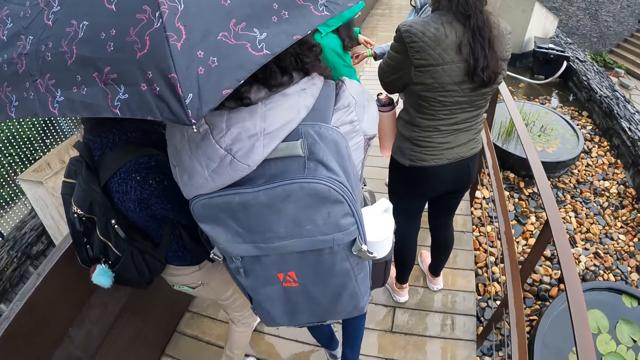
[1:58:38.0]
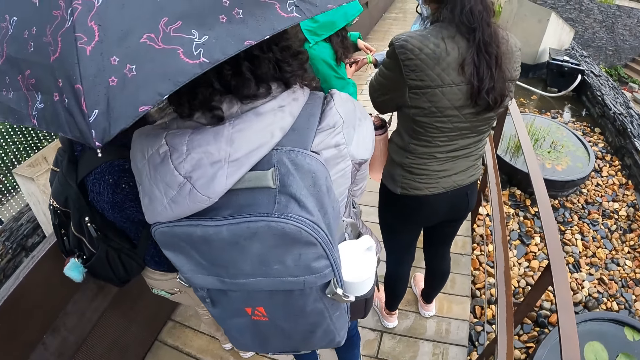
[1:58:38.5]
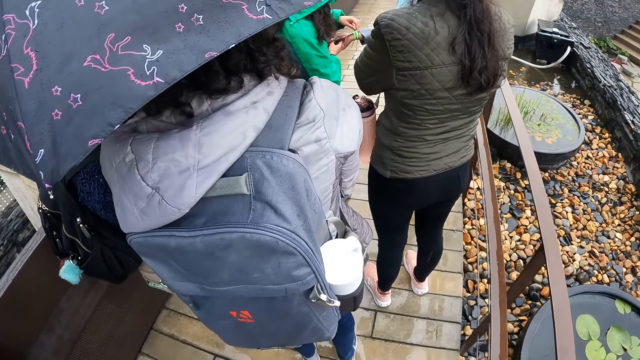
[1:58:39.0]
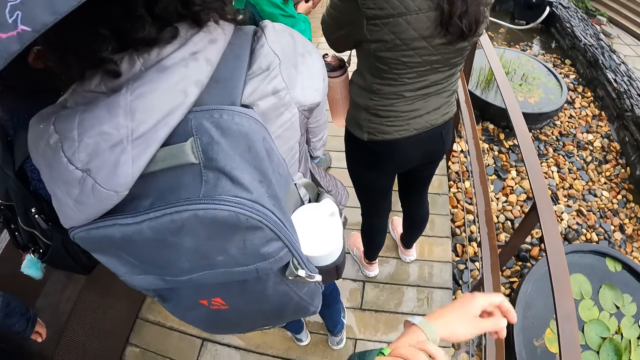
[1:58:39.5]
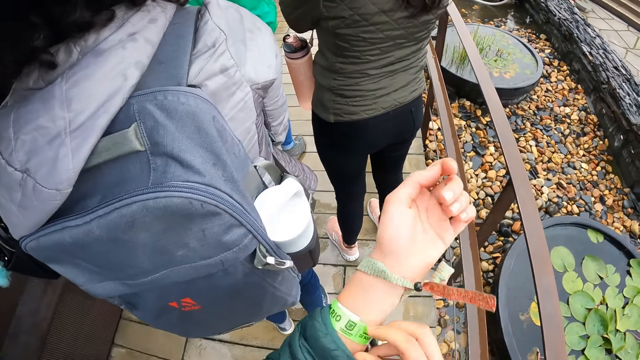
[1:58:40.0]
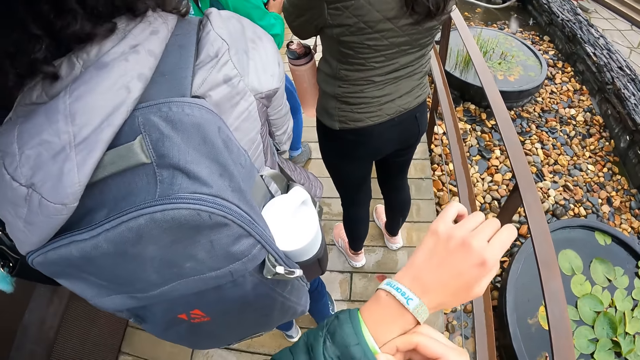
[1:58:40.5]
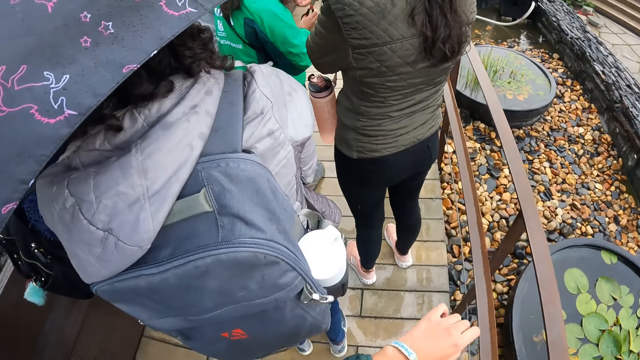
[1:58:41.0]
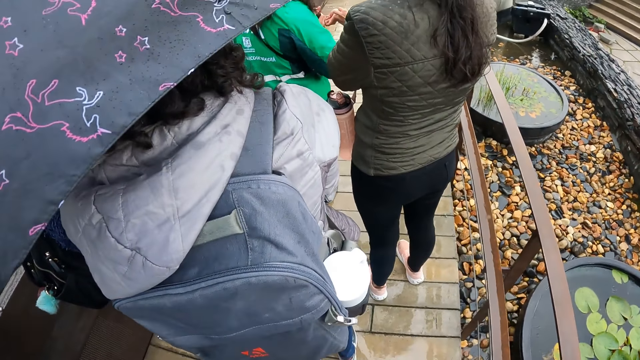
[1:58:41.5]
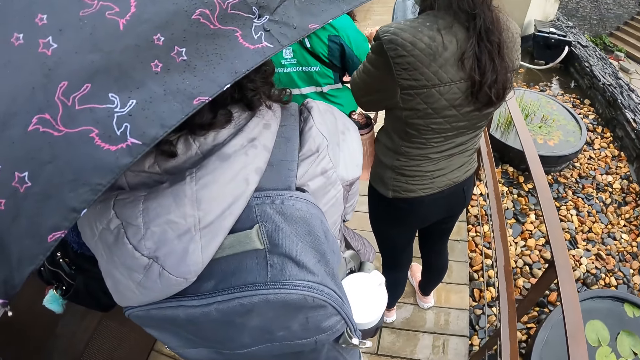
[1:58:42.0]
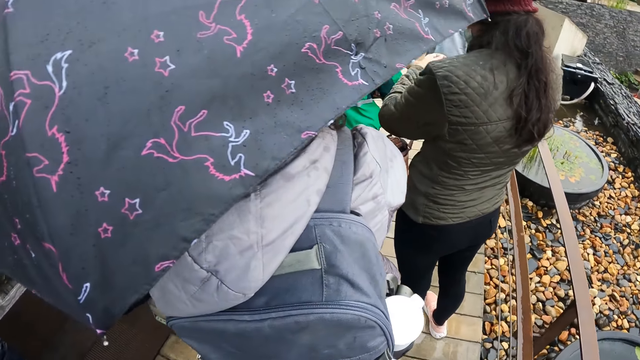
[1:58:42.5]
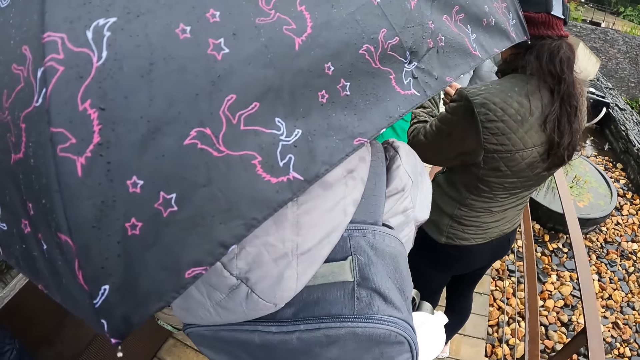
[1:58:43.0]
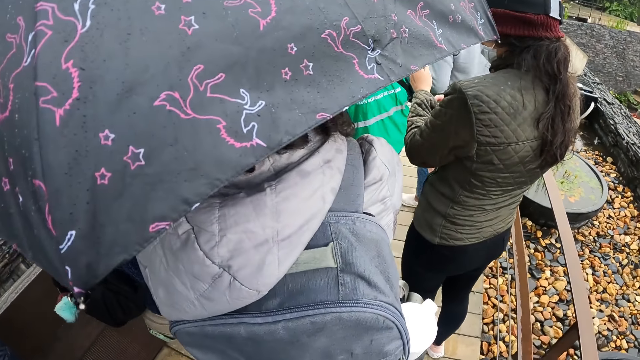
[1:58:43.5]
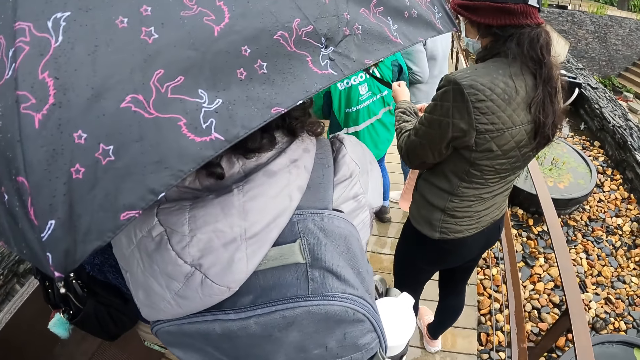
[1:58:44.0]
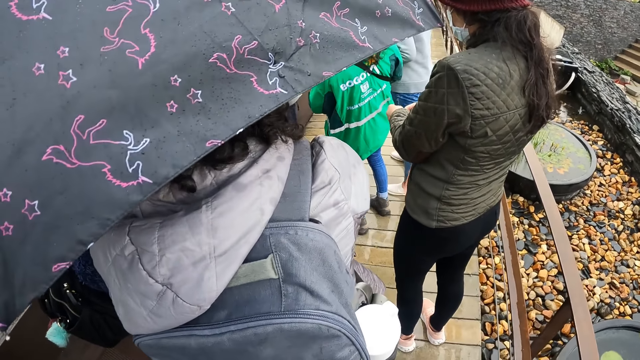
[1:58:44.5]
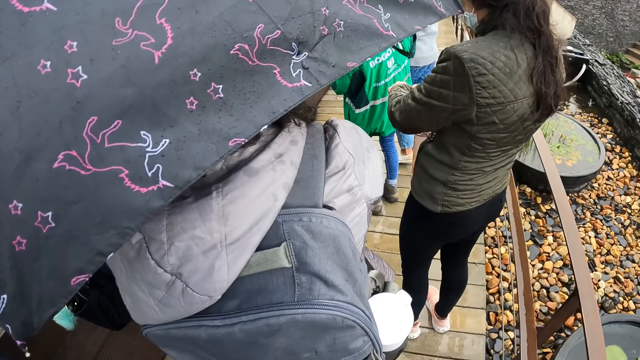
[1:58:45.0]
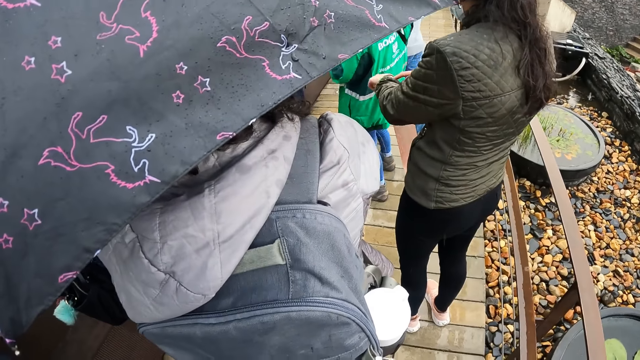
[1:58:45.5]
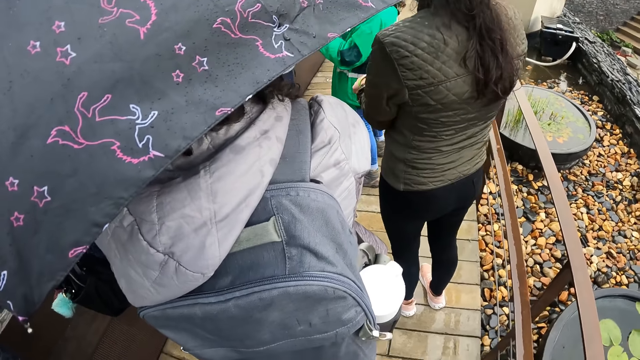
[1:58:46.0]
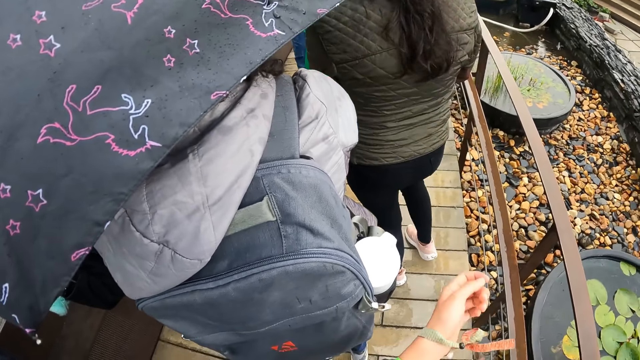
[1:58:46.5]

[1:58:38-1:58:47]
The camera wearer adjusts a tag on her left hand with her right hand.

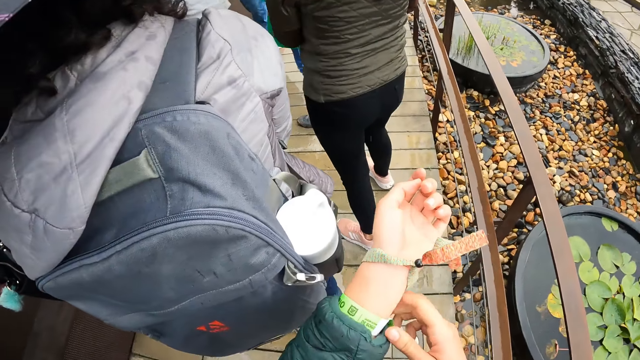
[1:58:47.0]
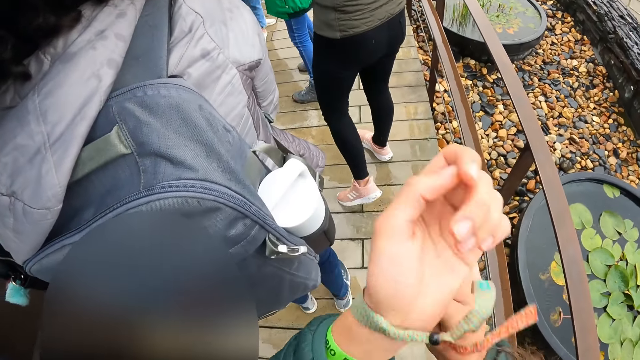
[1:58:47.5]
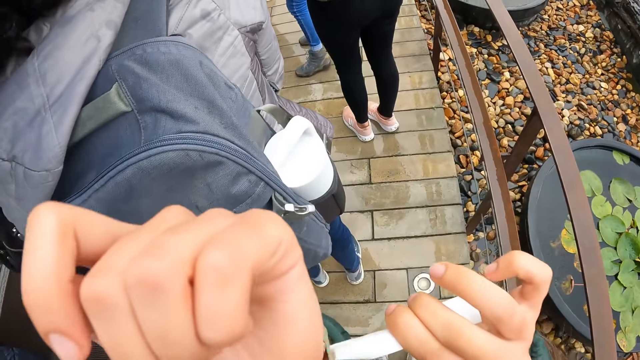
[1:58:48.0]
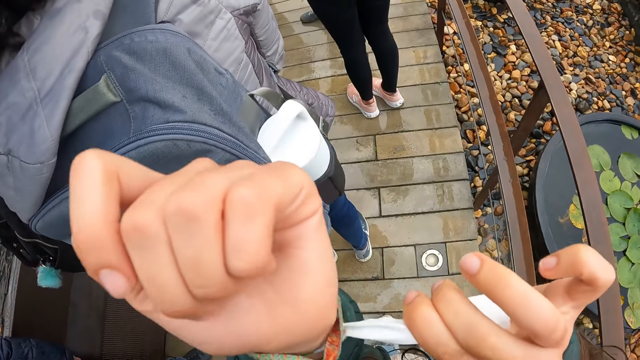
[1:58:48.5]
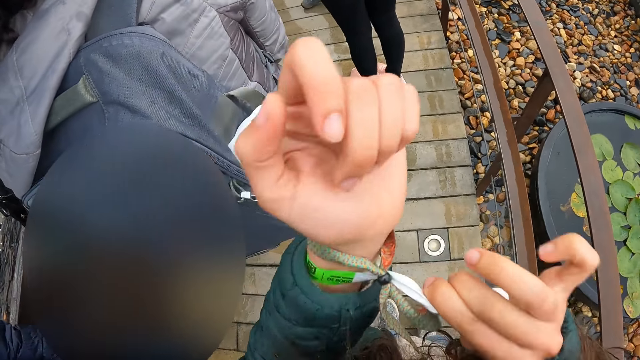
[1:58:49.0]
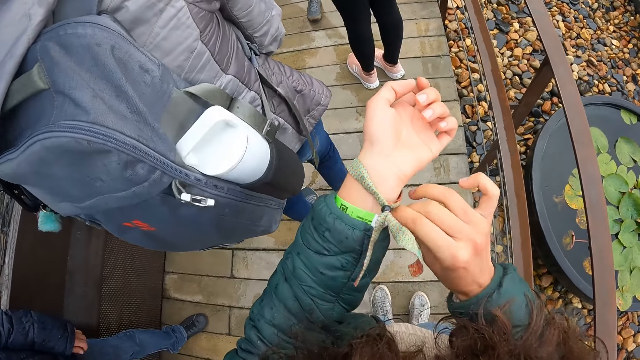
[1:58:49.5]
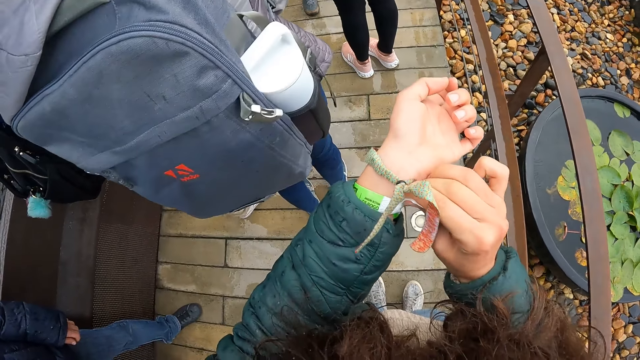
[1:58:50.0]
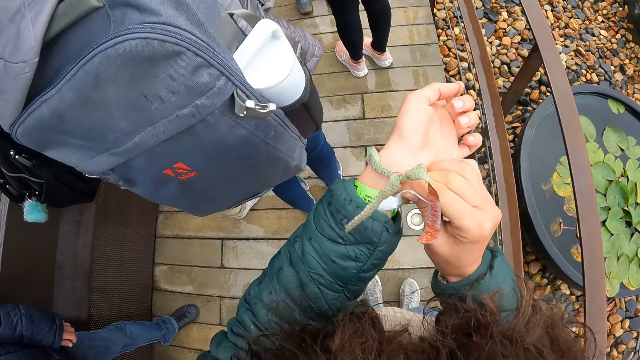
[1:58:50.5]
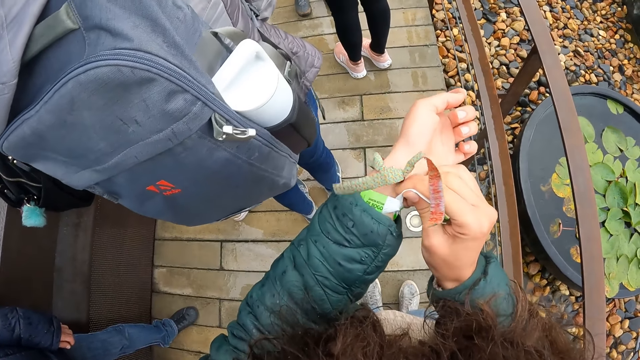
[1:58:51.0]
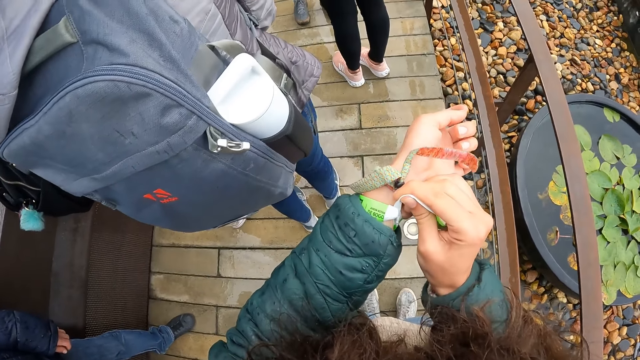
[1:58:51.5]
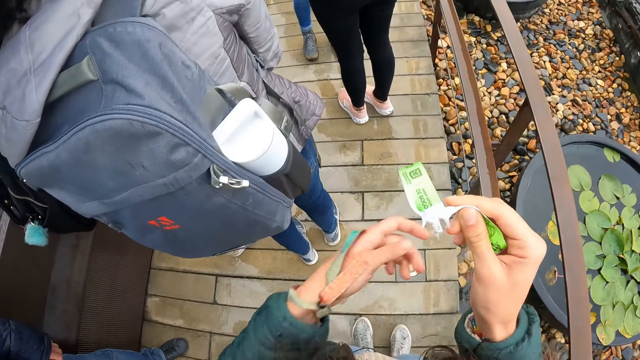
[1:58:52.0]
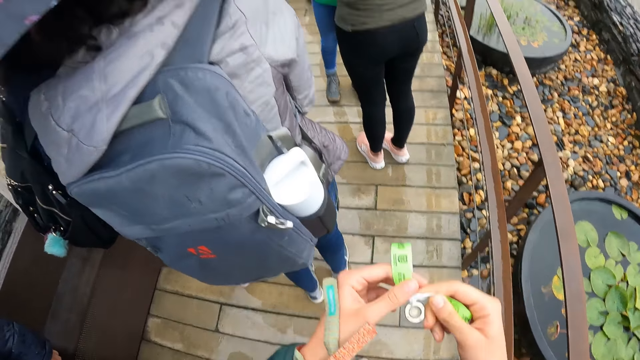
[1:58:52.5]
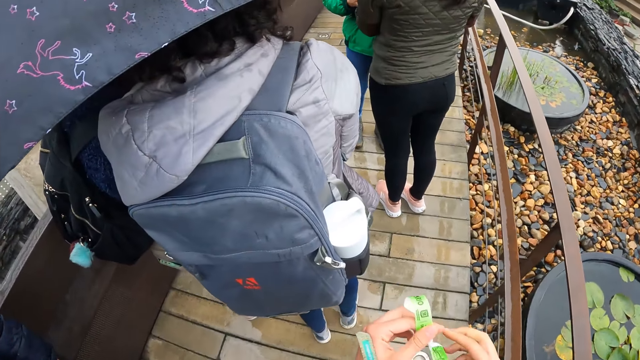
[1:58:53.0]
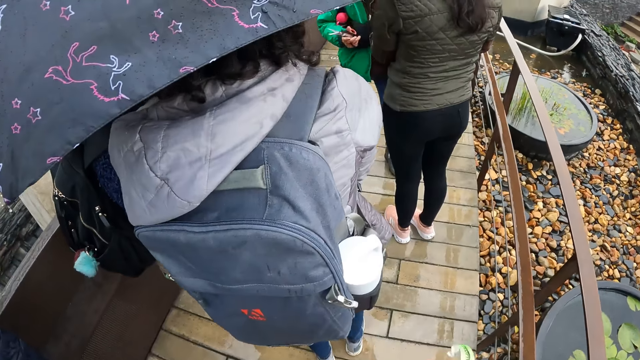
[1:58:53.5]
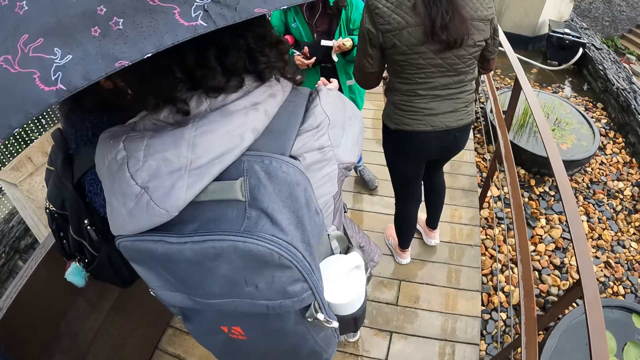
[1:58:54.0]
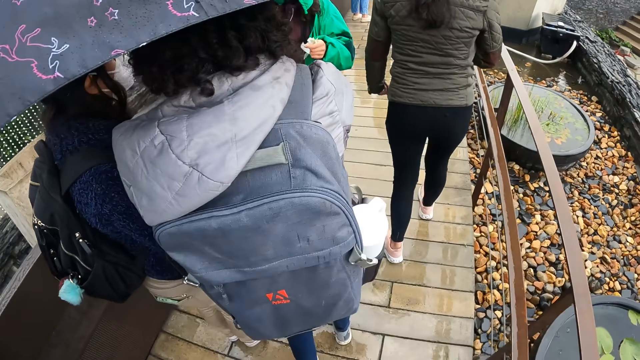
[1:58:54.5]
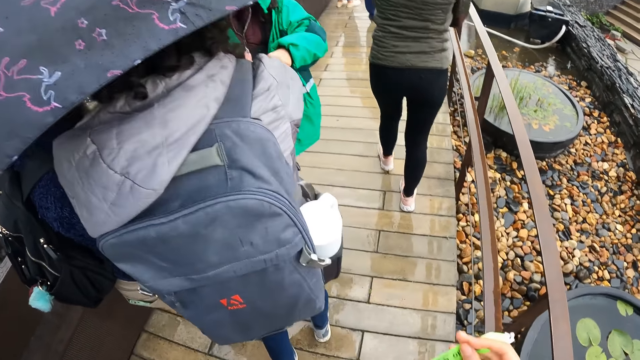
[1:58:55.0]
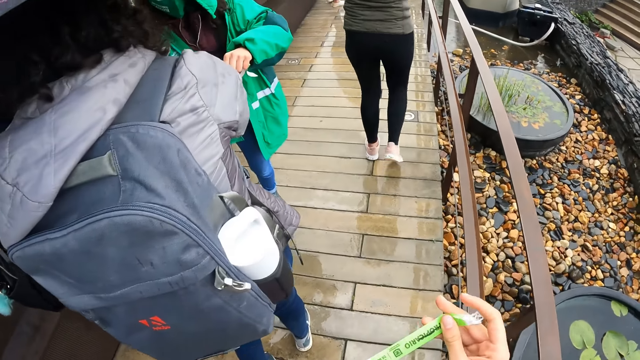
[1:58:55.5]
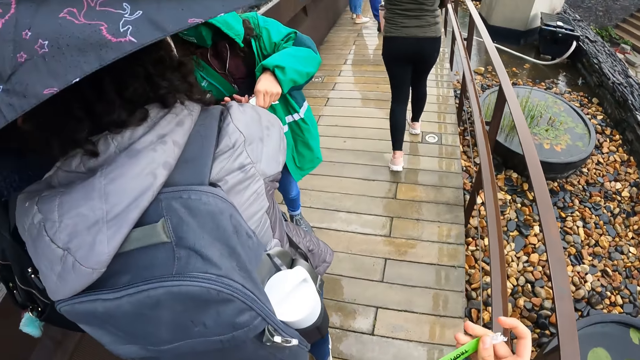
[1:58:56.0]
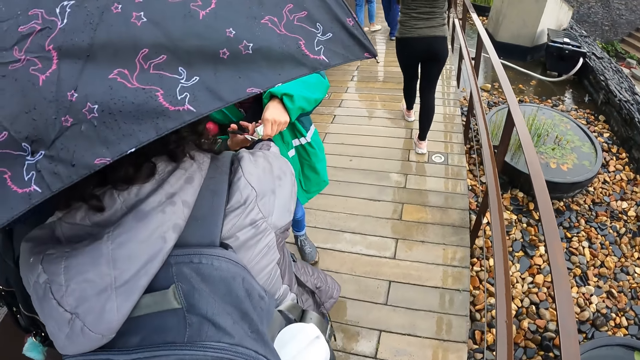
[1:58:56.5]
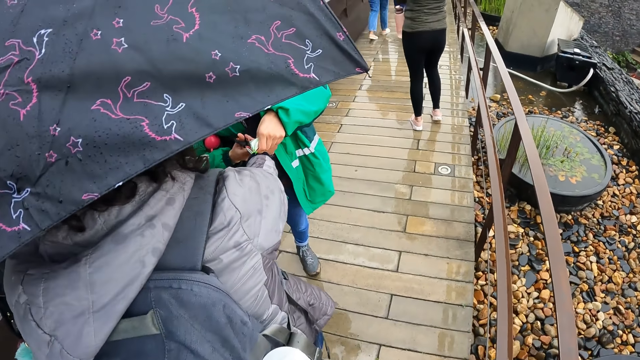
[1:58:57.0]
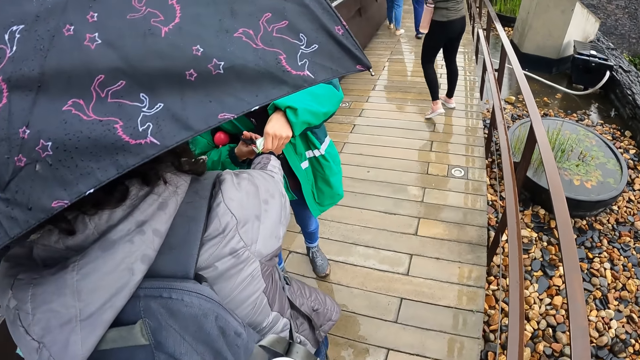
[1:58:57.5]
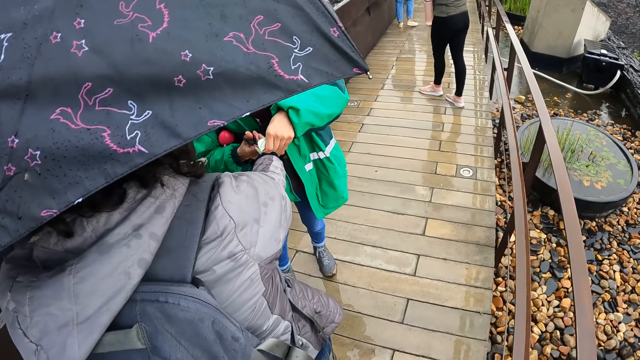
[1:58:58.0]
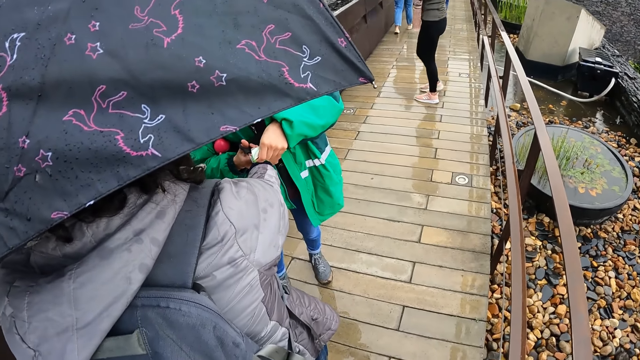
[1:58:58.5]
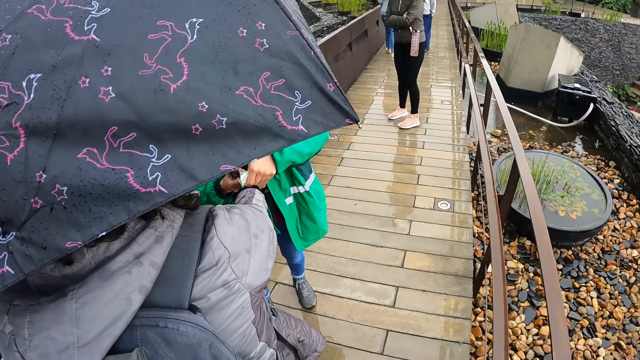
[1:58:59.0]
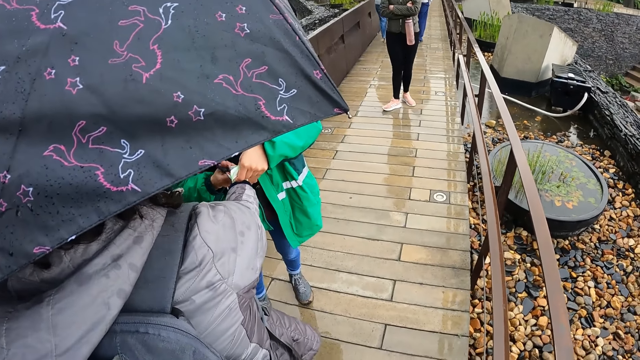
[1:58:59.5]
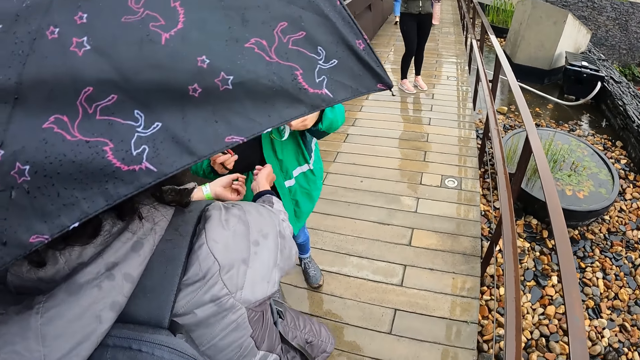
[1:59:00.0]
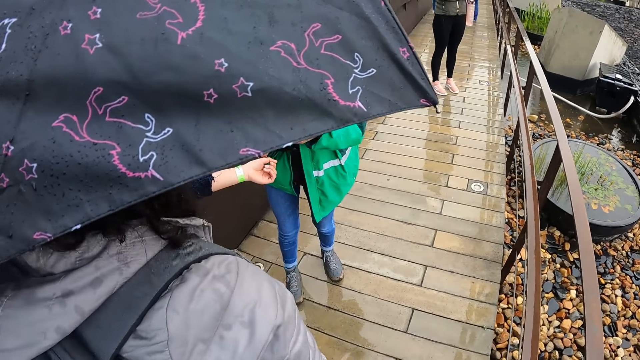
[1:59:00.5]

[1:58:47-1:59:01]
The camera wearer removes the tag on her left hand with her right hand. The woman cuts the tag from people's hands with a pair of scissors in her right hand.
